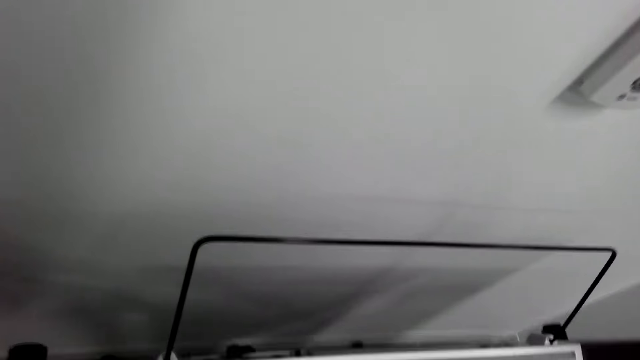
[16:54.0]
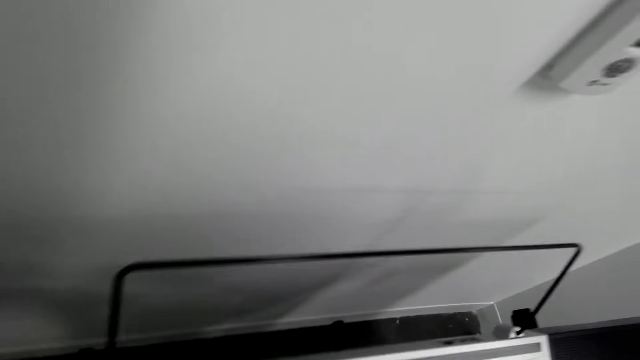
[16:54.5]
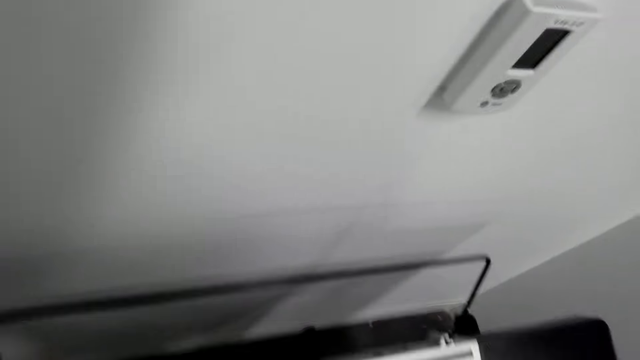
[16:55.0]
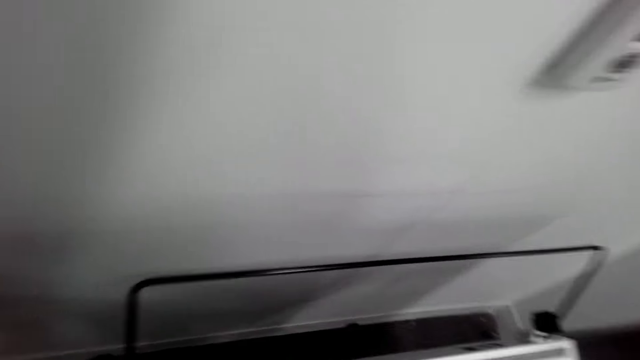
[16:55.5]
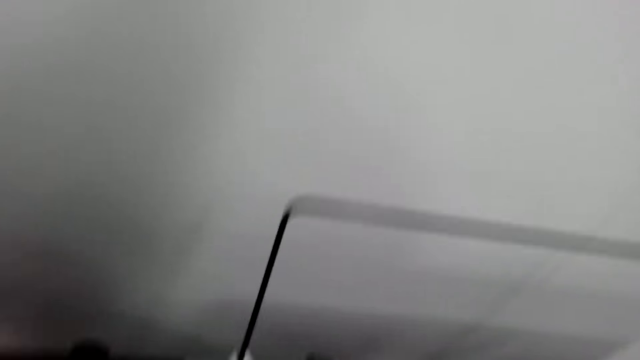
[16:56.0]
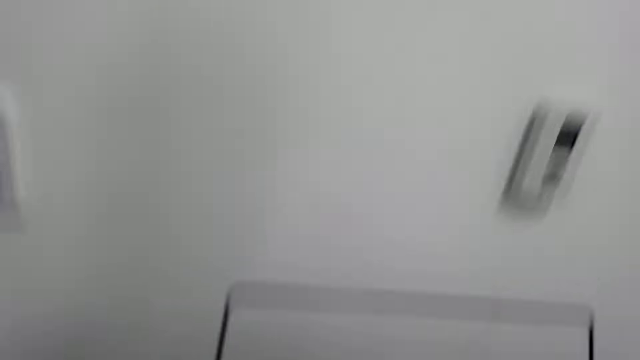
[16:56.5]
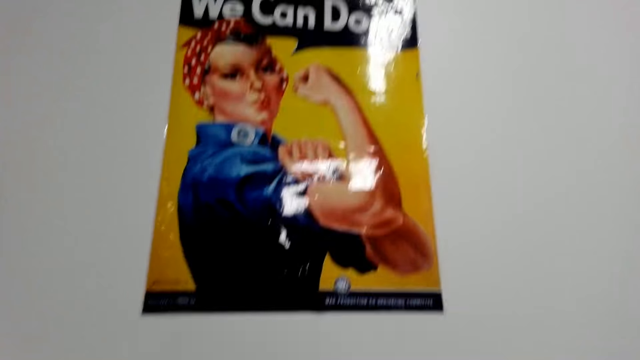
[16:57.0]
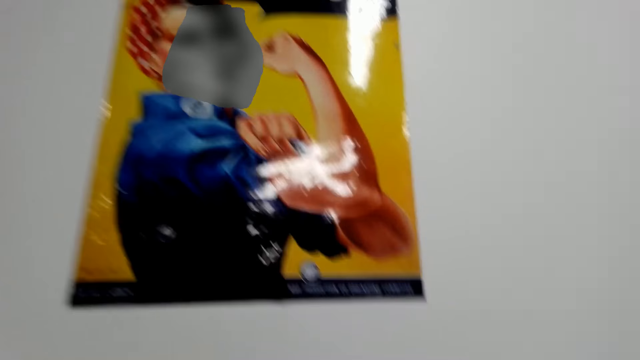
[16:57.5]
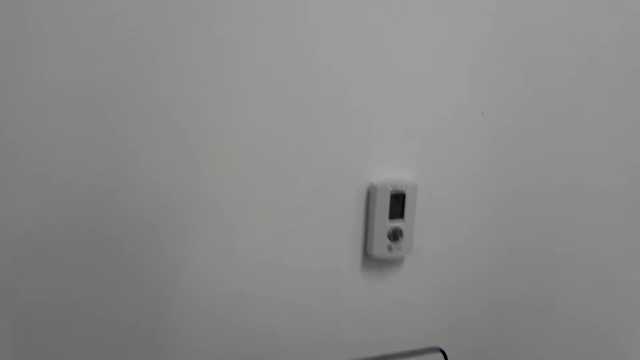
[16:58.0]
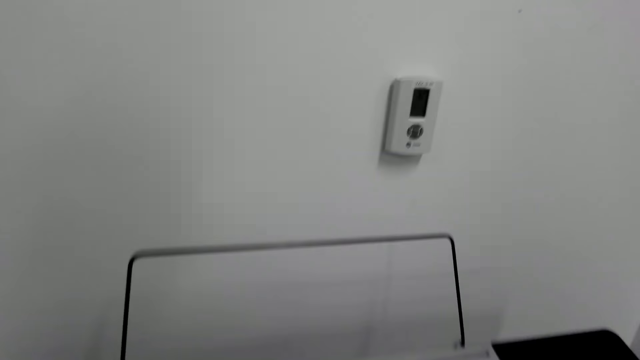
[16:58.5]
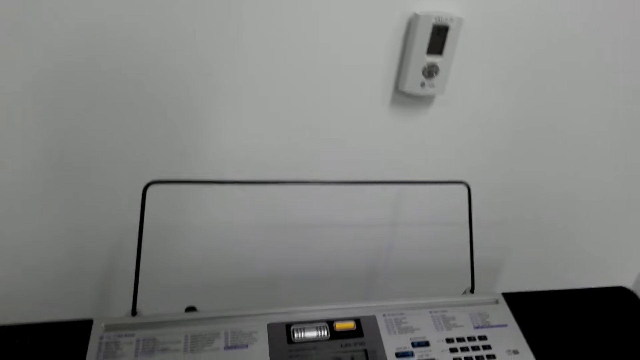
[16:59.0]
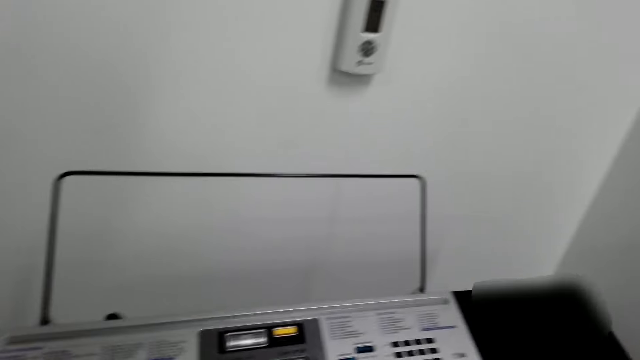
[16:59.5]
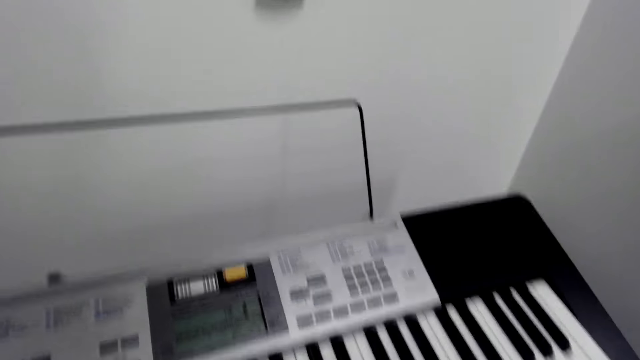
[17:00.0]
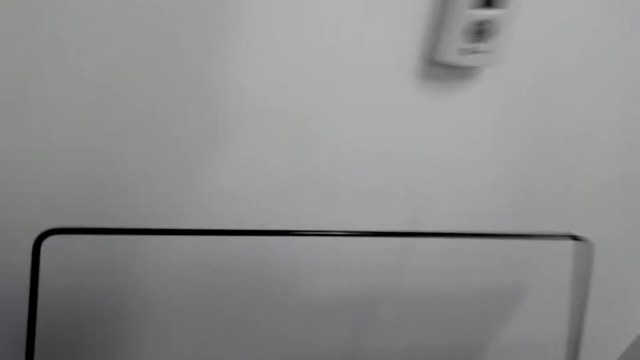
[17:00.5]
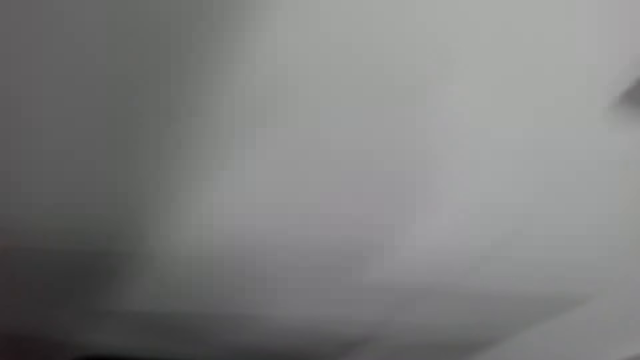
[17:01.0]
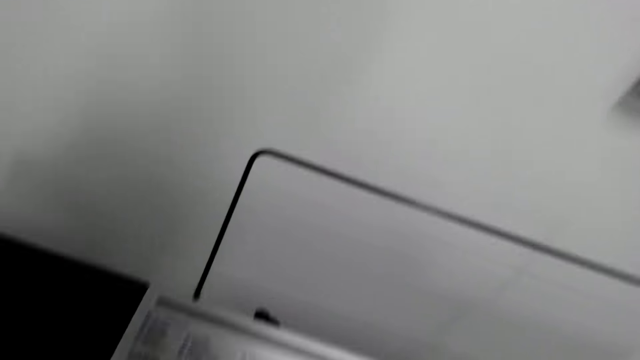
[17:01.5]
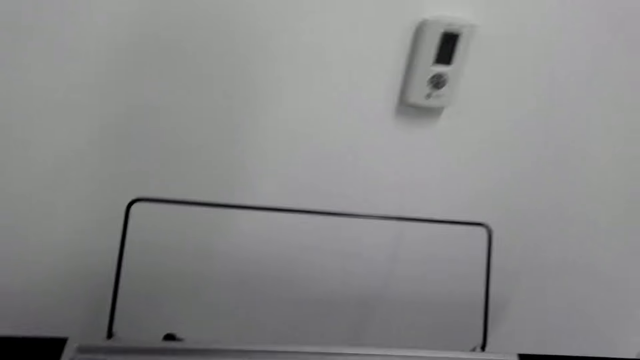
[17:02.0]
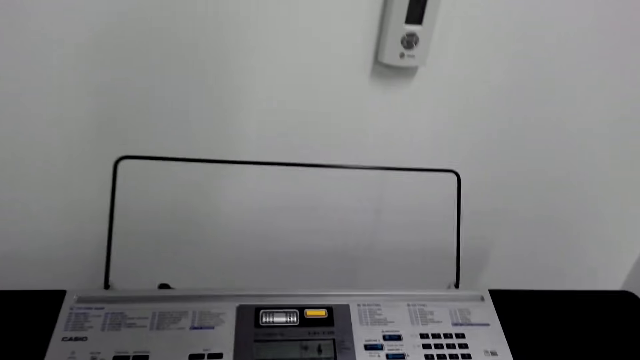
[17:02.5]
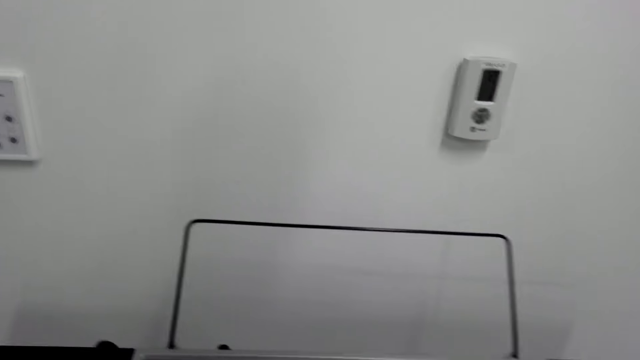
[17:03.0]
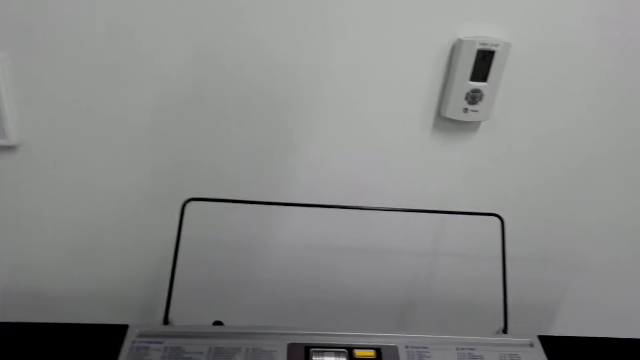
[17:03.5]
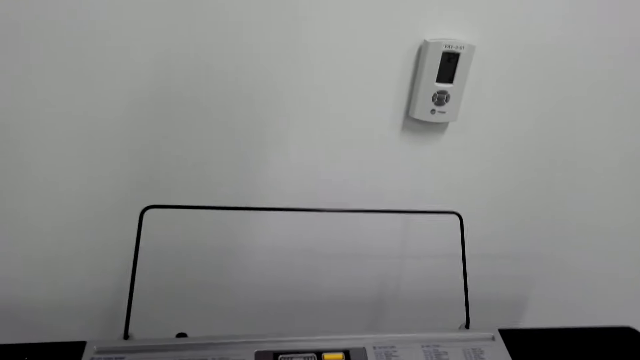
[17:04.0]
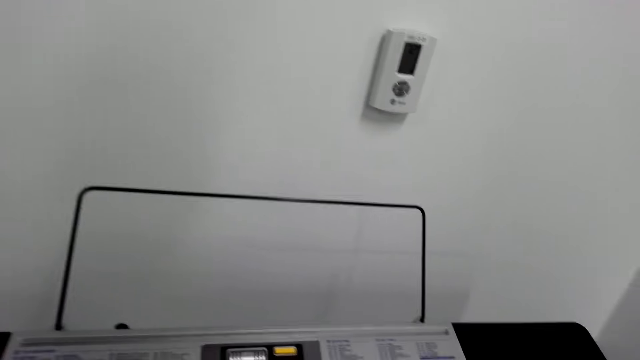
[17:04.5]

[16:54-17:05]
The camera wearer looks around the piano. They play the keyboard.

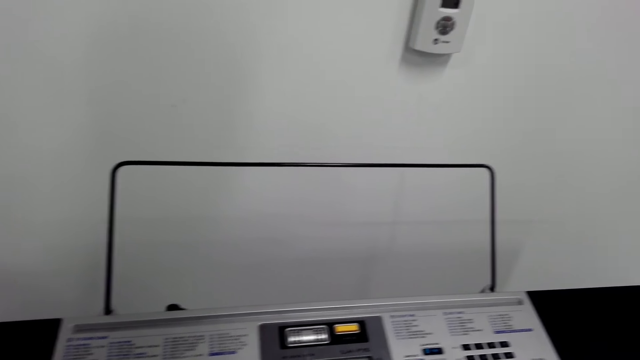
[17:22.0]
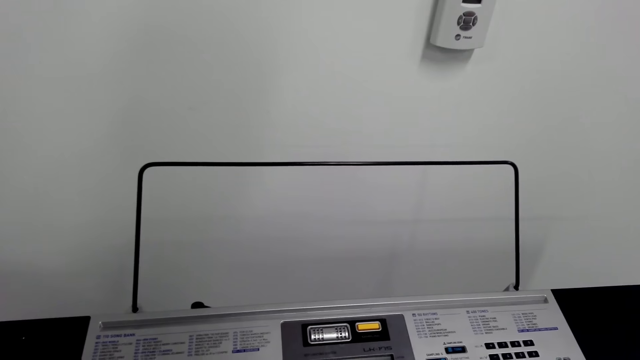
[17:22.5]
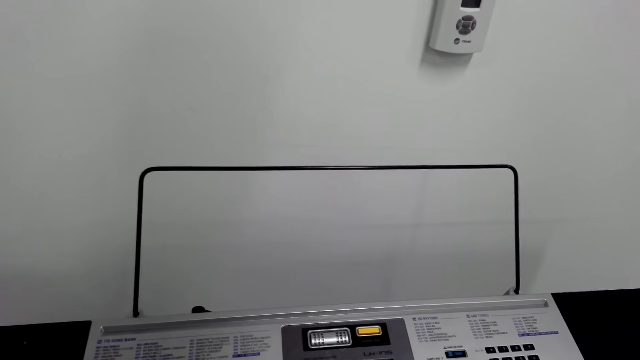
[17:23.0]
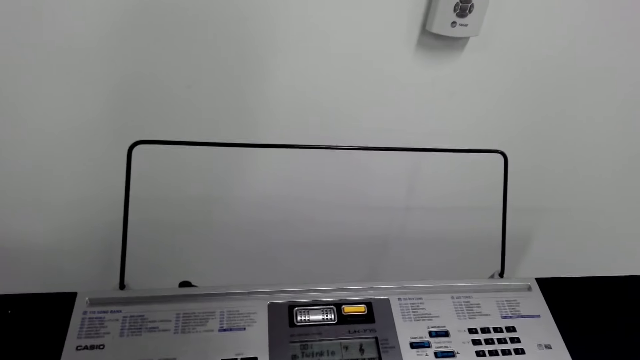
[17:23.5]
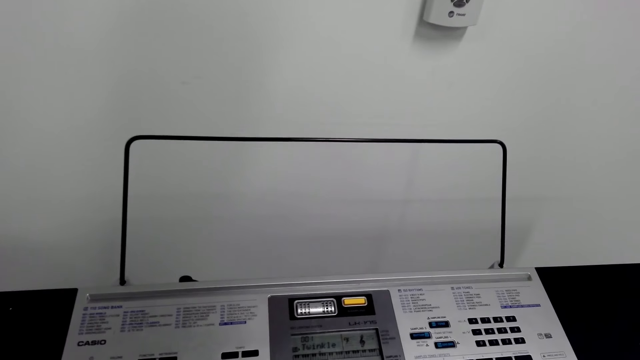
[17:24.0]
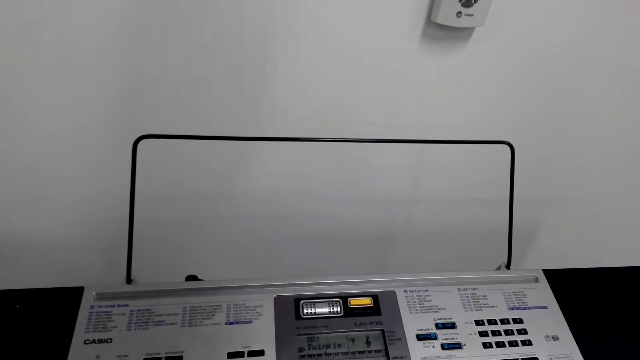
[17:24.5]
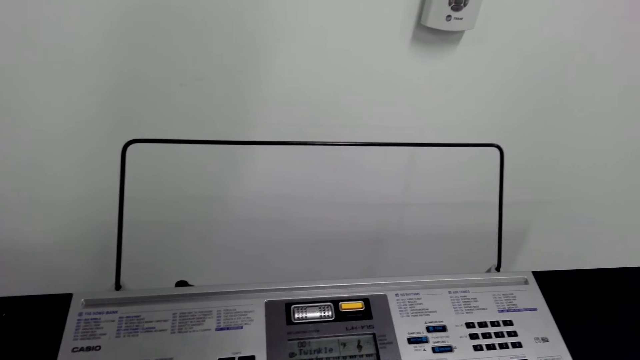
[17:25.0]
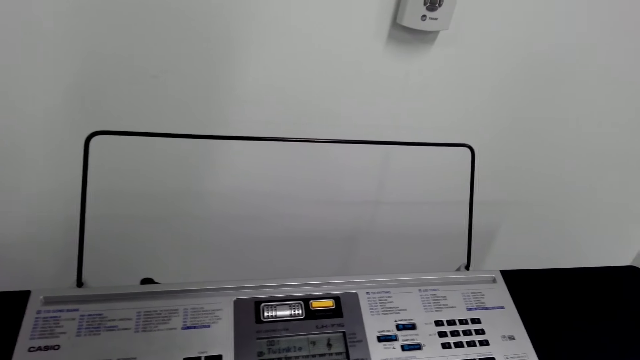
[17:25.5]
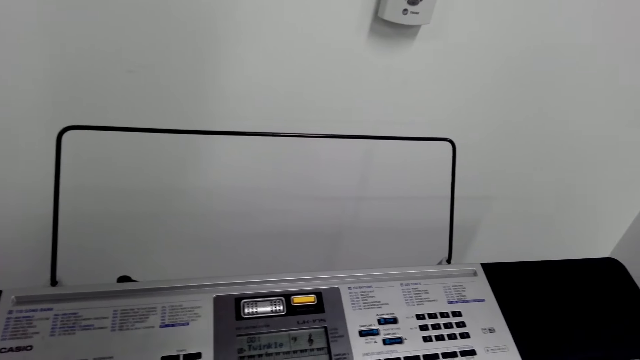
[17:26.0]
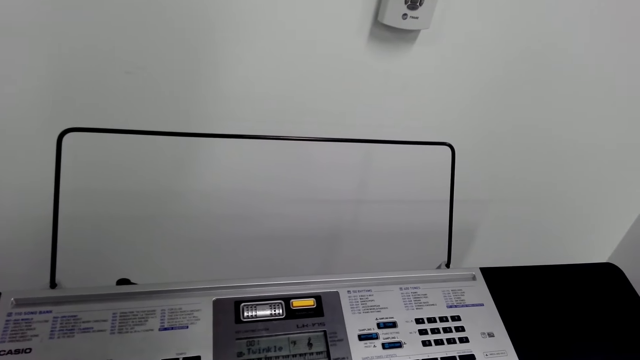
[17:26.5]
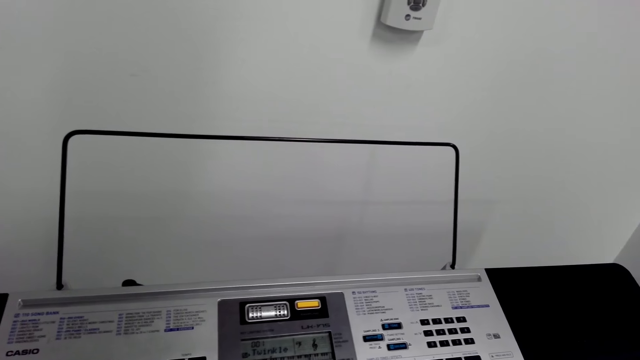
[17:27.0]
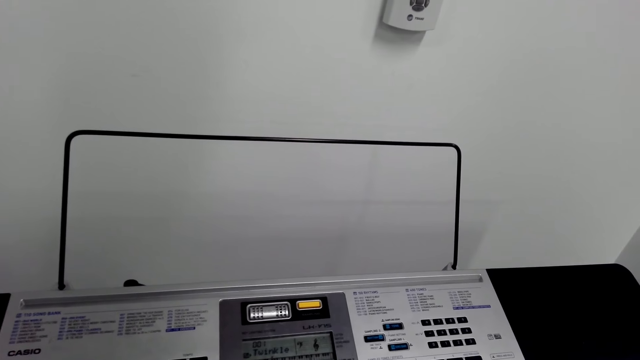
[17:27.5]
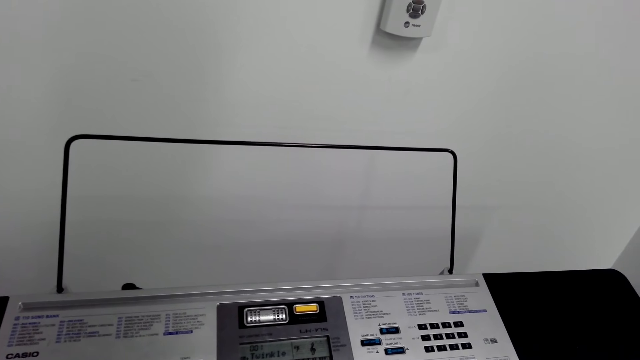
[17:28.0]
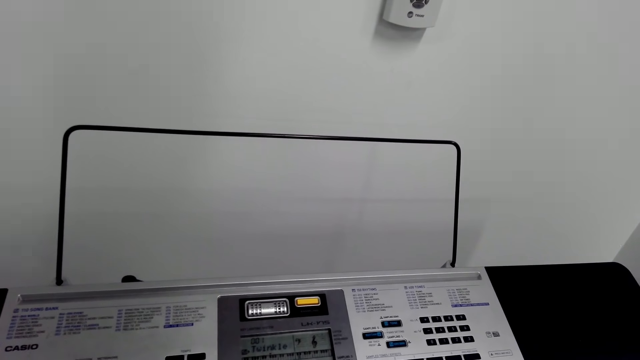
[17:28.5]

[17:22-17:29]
The camera wearer looks at the piano.

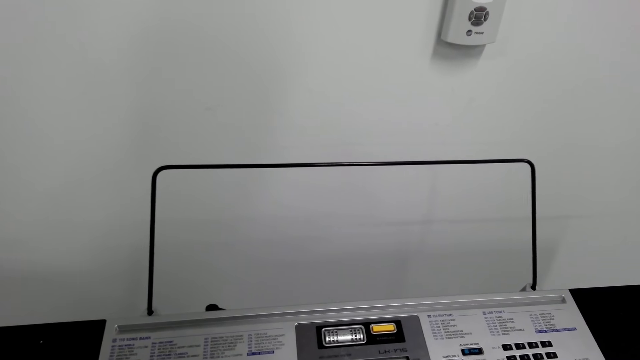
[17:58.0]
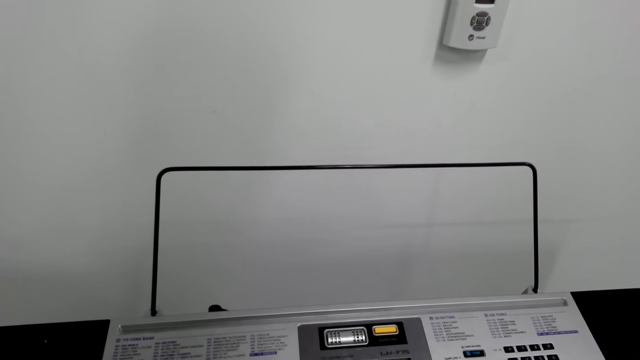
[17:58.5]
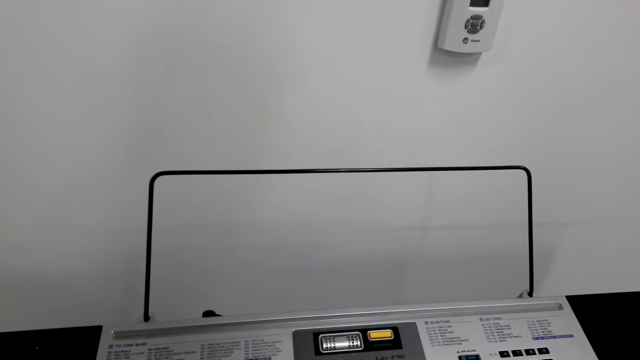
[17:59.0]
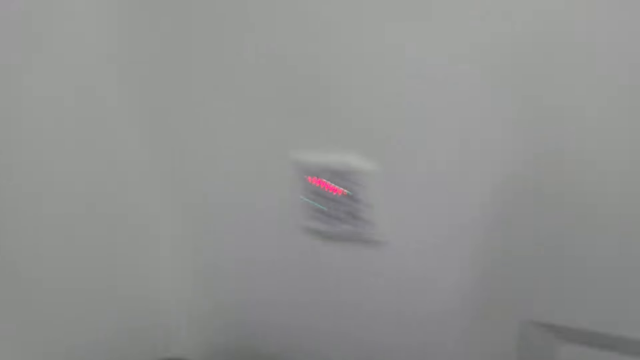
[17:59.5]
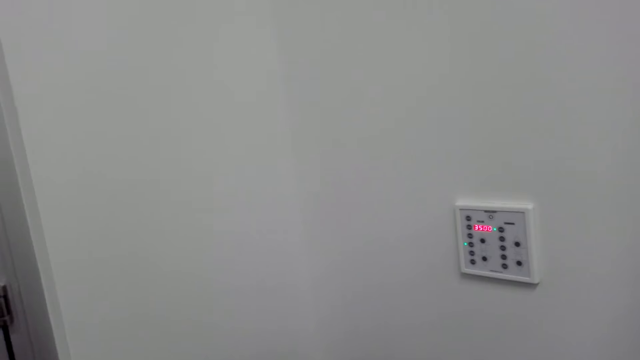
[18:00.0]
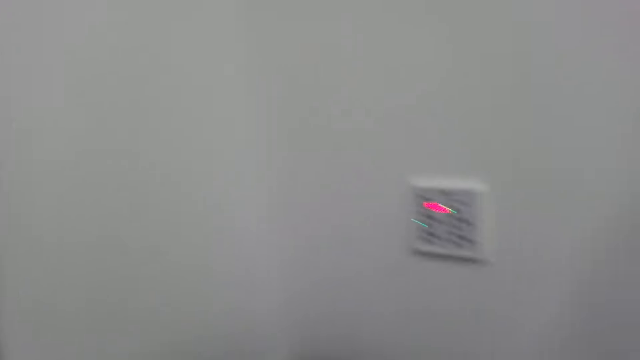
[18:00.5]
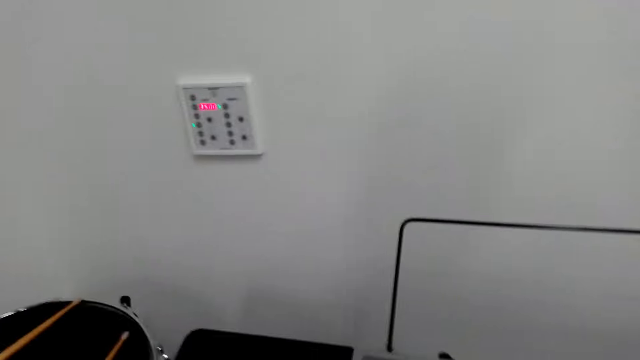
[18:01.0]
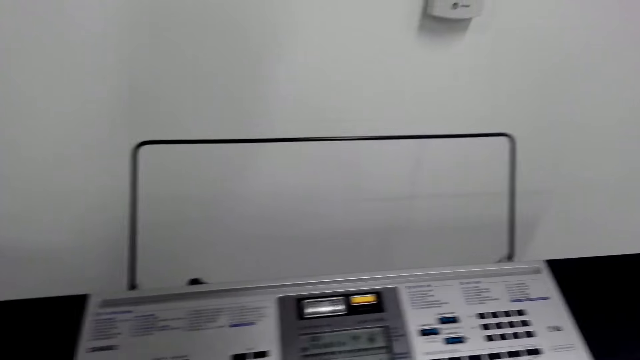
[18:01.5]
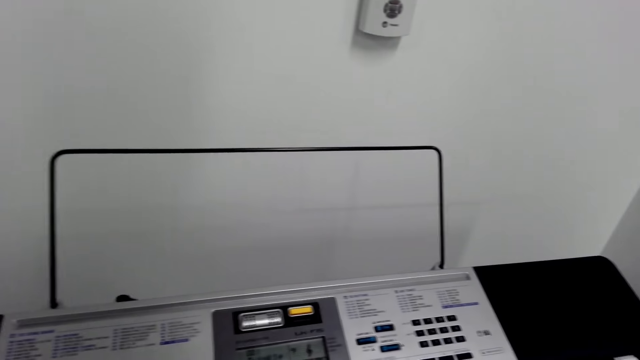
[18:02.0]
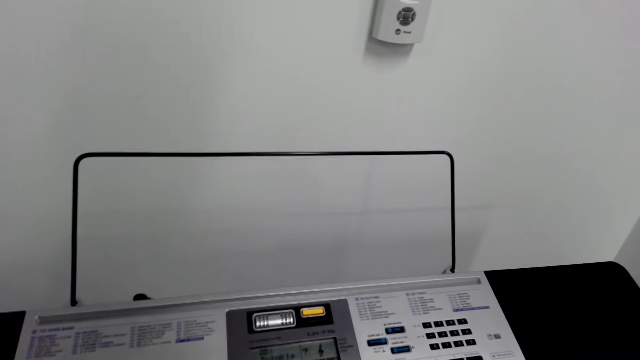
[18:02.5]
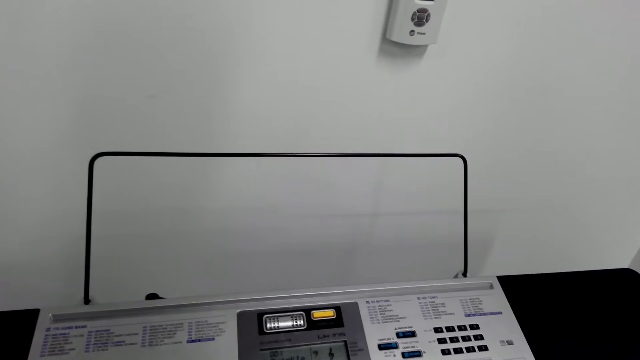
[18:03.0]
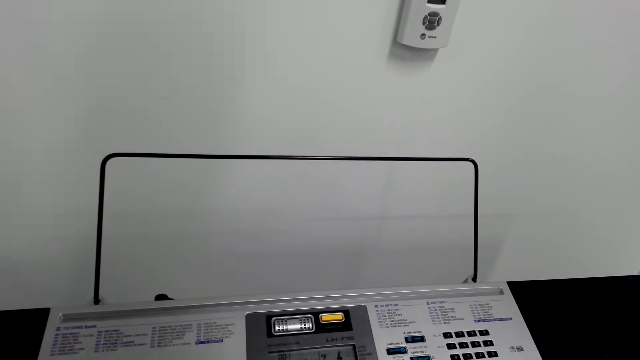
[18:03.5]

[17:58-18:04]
The camera wearer looks aside. They look around. They look at the piano.
